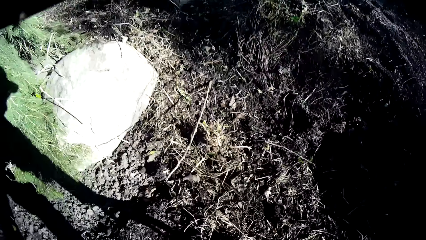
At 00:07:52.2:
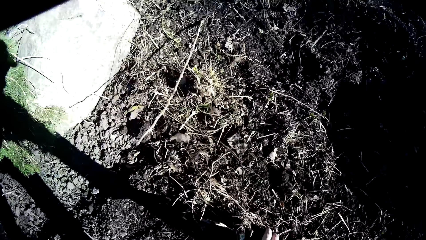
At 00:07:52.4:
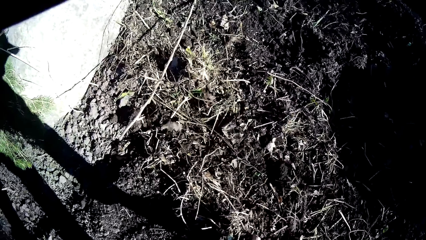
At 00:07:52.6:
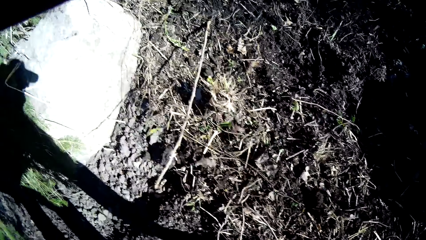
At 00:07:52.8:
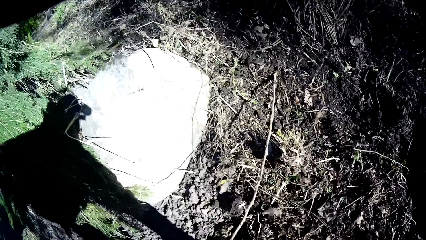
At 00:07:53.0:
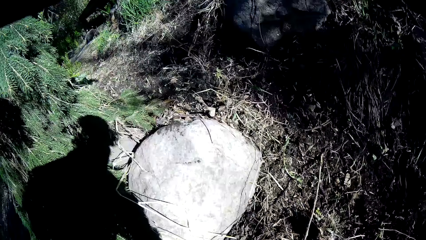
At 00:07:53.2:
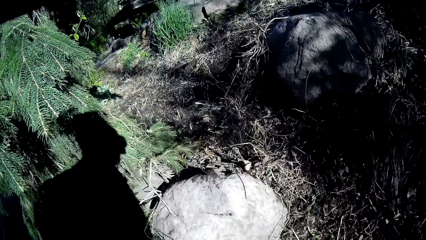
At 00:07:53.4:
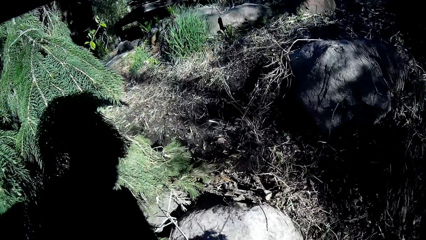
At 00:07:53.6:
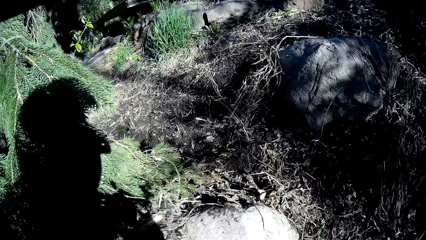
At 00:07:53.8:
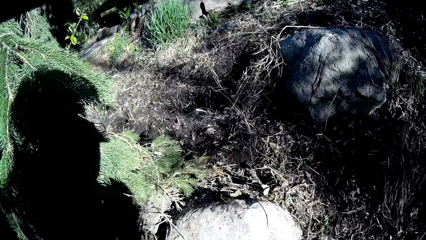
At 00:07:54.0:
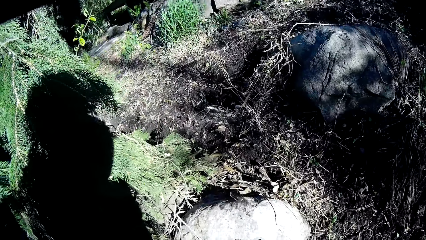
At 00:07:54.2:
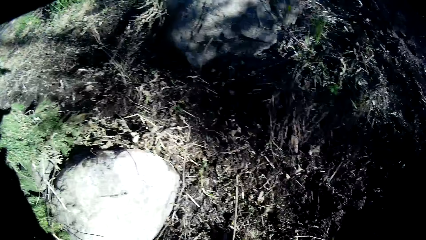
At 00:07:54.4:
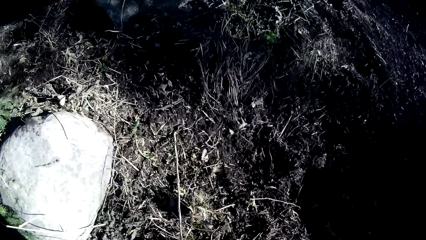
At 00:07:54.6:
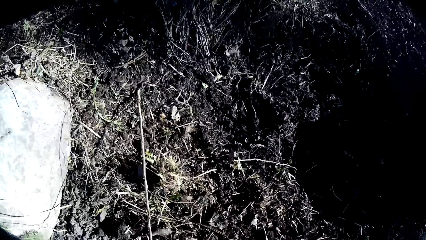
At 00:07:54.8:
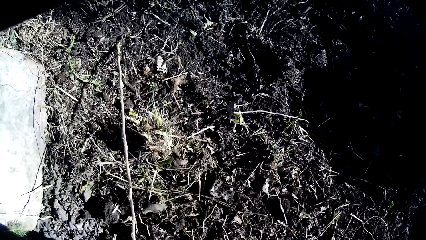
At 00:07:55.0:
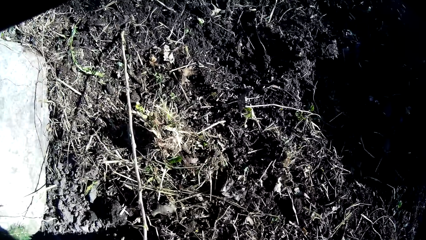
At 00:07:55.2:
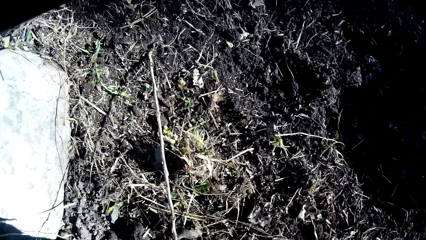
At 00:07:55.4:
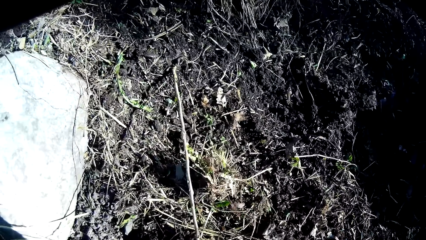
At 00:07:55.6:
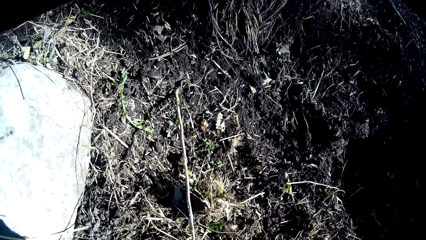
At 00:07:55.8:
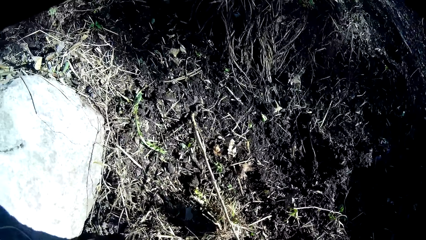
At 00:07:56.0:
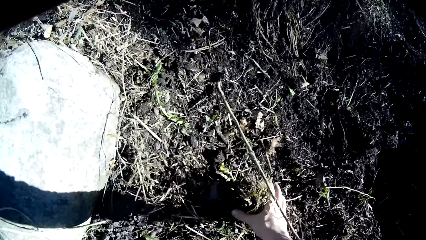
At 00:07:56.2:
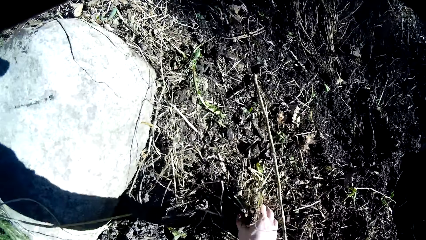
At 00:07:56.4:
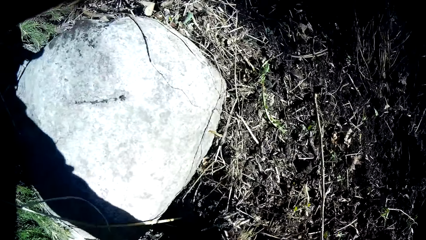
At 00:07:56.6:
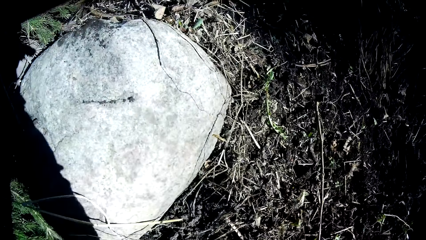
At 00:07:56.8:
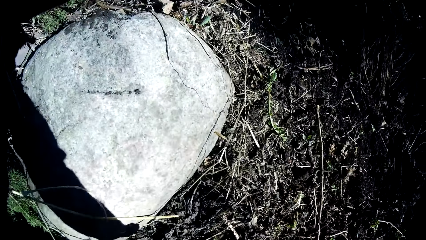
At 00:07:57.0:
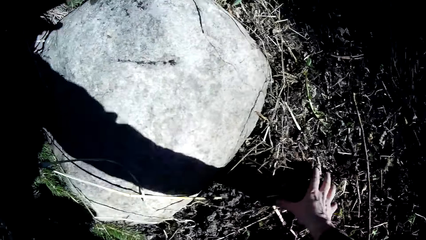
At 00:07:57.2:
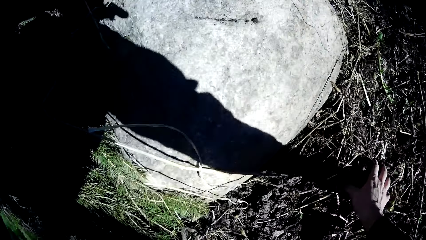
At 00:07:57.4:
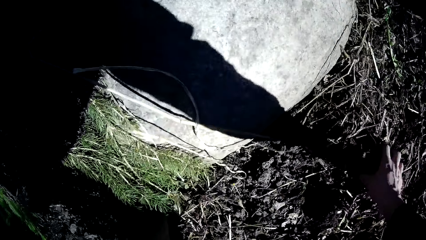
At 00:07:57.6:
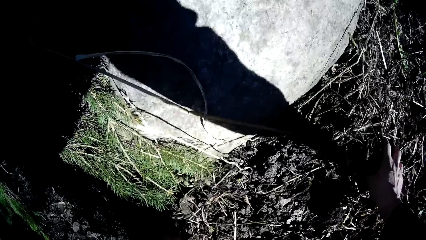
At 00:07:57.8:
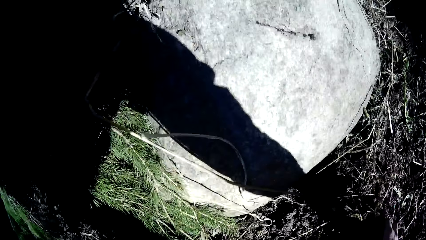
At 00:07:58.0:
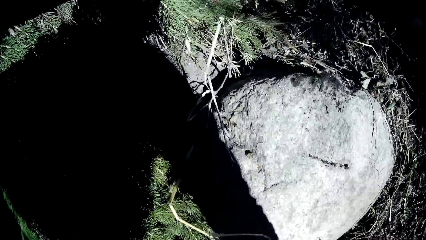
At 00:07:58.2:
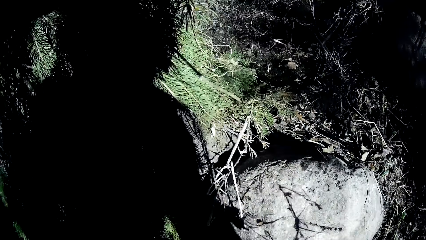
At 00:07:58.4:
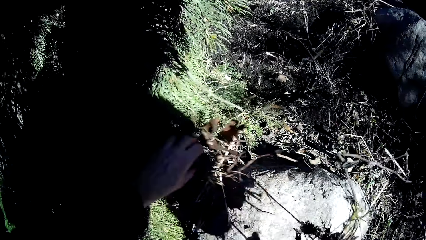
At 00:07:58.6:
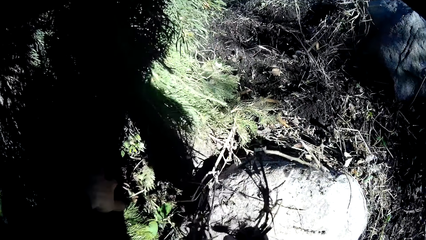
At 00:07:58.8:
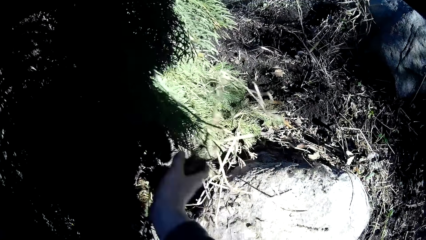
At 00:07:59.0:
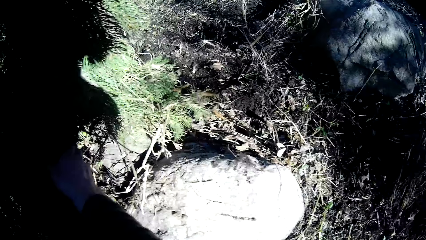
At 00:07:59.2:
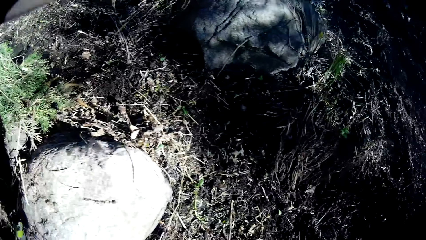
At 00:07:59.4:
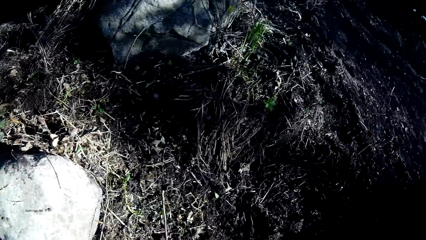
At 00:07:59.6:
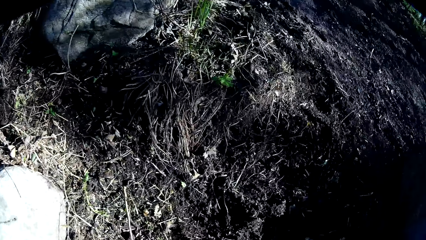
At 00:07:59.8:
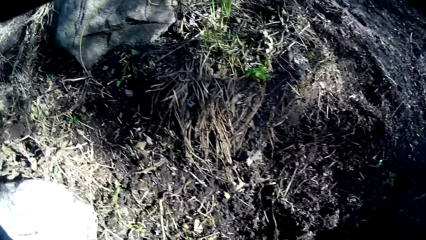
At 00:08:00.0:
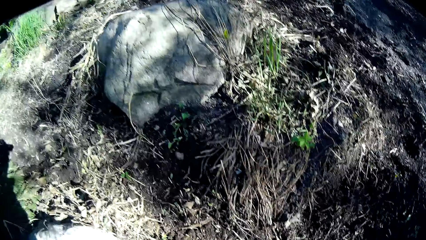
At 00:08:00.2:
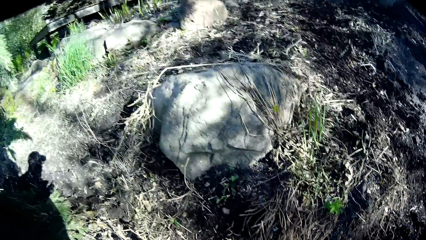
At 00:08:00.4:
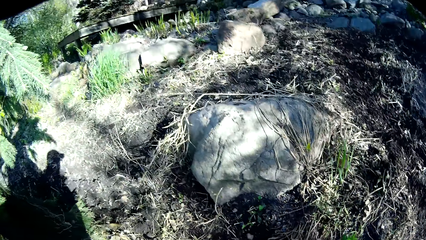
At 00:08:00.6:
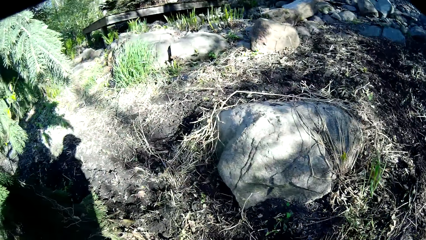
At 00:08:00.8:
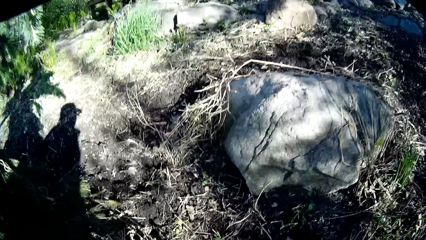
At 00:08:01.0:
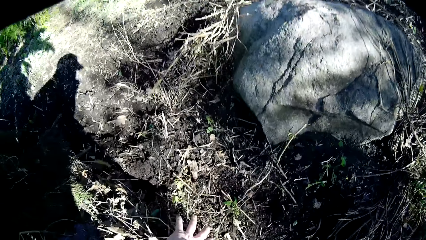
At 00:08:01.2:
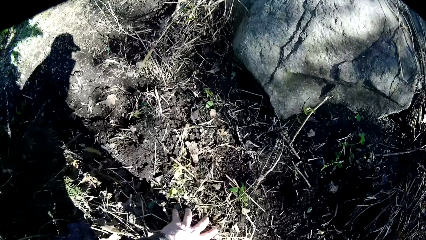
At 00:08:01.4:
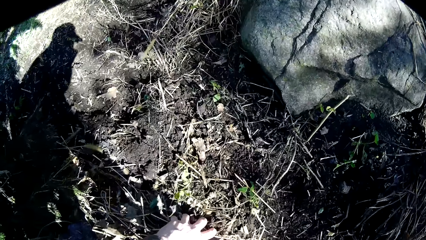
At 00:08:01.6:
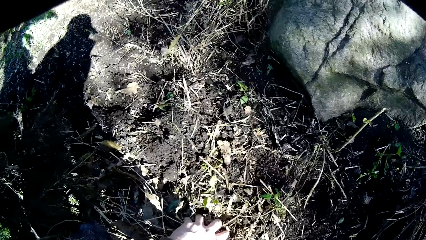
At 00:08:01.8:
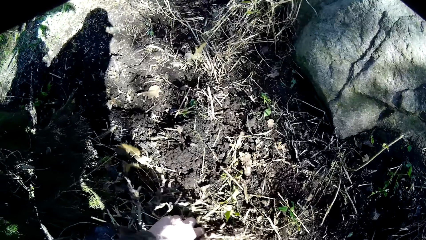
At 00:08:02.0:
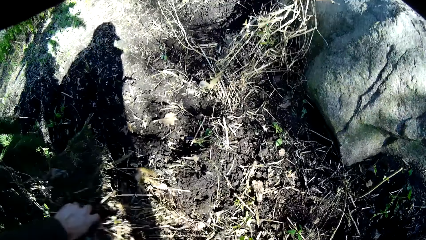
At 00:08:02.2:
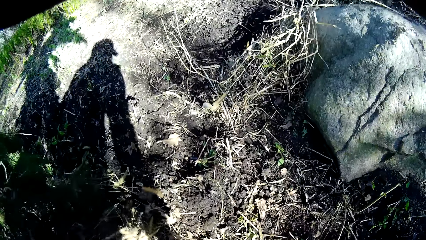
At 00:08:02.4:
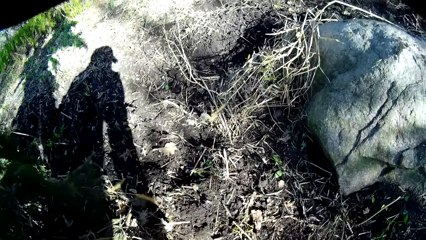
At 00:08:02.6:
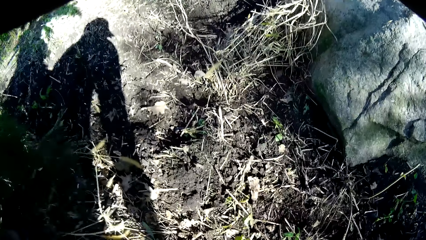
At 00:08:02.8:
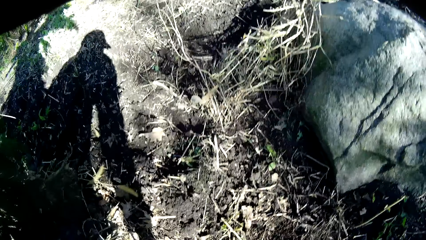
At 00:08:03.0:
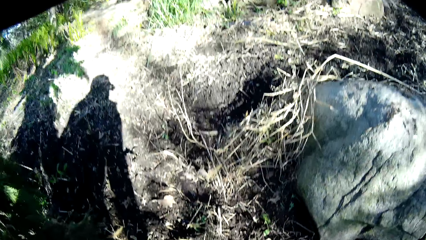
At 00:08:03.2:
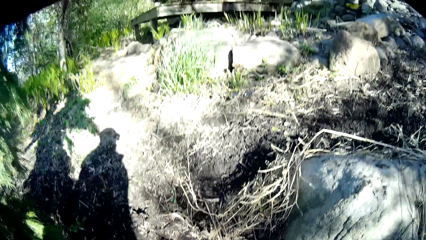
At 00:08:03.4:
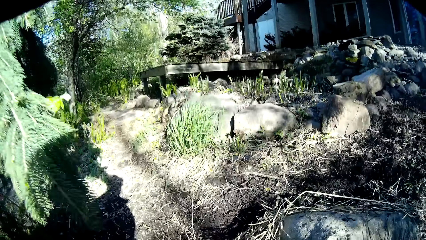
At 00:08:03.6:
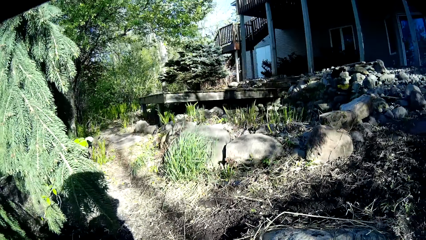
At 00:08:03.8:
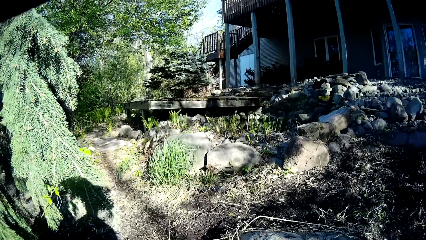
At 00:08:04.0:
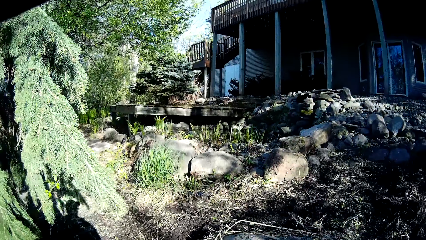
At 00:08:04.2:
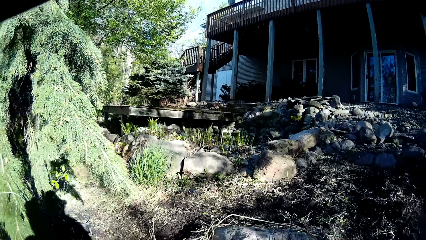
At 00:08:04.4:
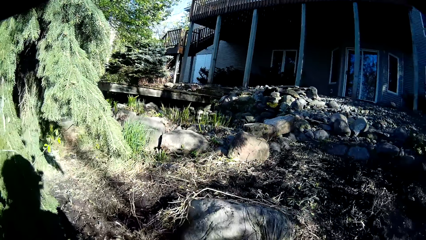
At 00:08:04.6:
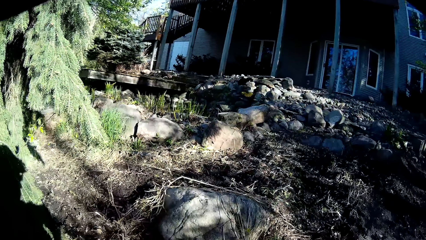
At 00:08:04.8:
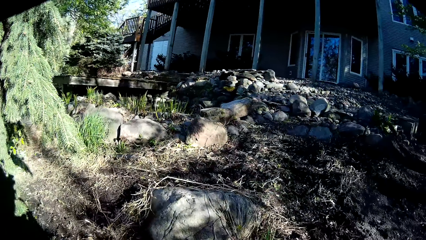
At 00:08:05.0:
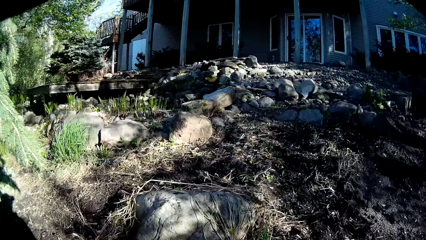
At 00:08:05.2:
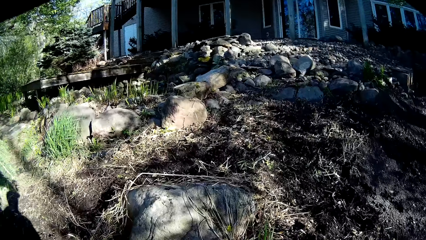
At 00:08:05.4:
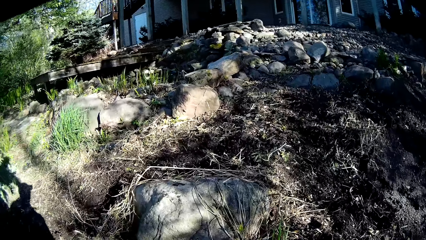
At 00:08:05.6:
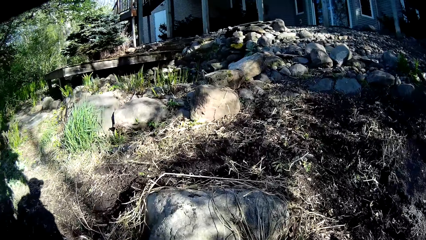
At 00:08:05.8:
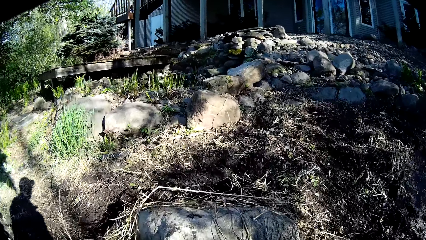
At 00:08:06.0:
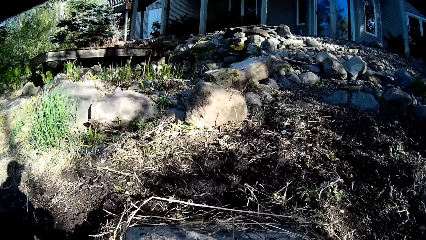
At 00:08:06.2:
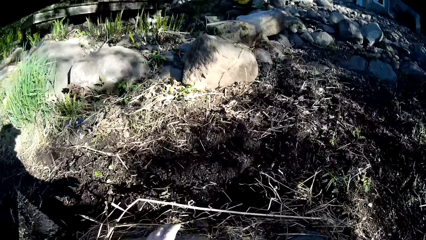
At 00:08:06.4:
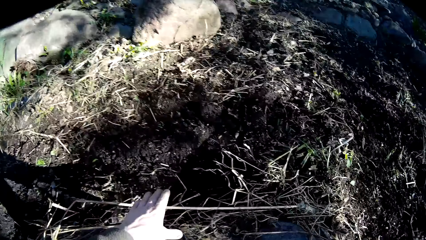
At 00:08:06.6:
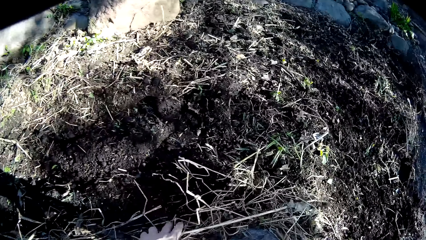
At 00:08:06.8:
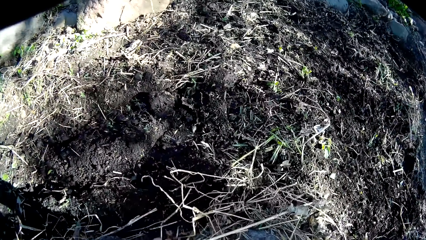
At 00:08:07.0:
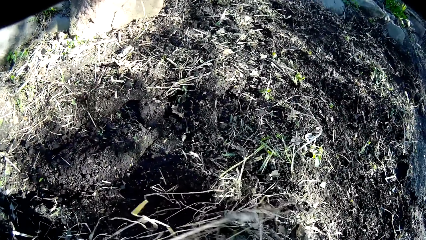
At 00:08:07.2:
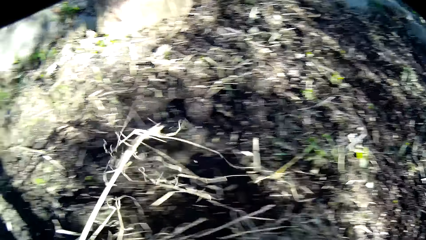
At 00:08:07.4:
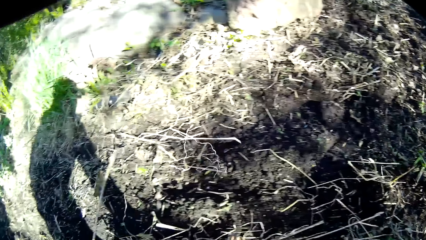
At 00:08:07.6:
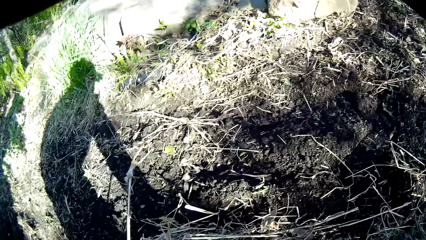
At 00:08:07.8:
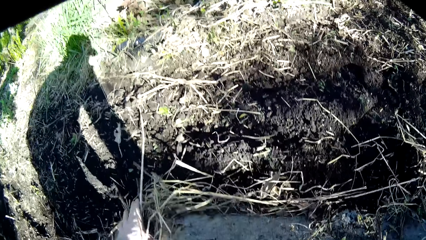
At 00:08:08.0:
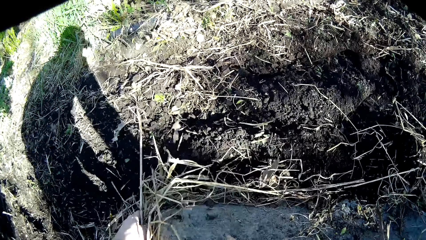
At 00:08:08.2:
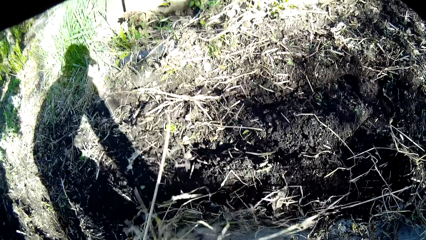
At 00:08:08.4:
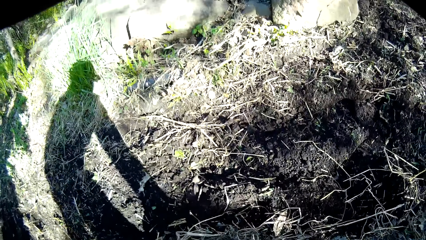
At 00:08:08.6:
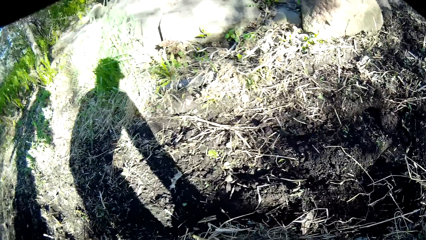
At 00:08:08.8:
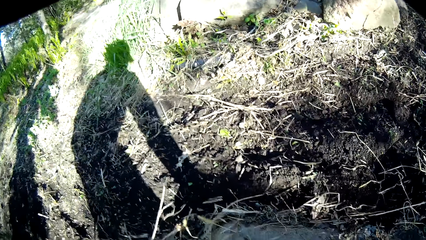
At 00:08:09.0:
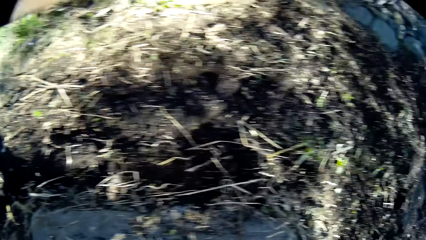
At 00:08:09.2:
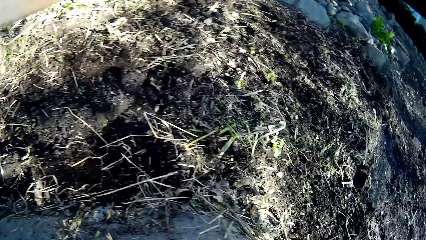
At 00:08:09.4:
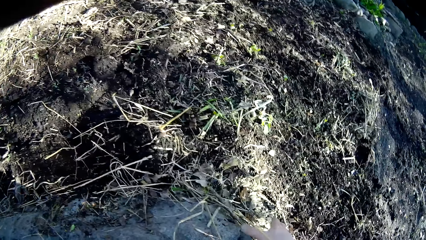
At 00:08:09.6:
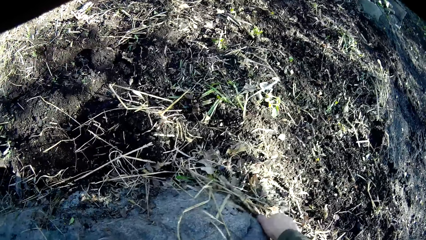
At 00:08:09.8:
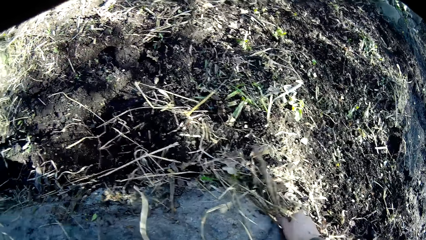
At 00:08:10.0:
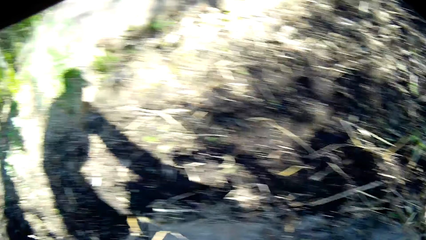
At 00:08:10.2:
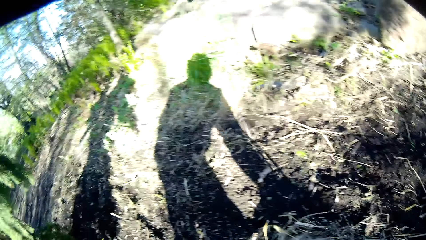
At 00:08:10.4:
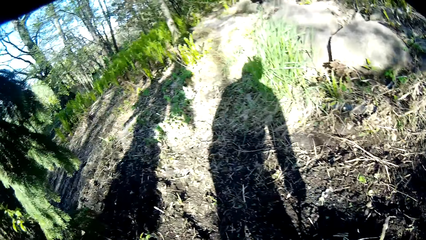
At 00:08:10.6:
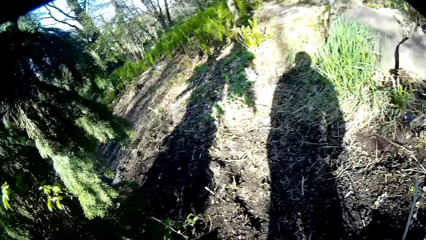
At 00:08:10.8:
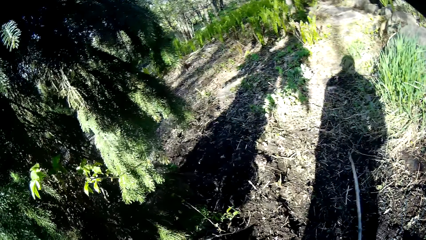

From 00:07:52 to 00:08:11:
The camera wearer scatters dirt on the soil with his right hand. He moves the dry plants. He scatters dirt on the soil with his right hand again. He scatters dirt on the soil with his left hand.
